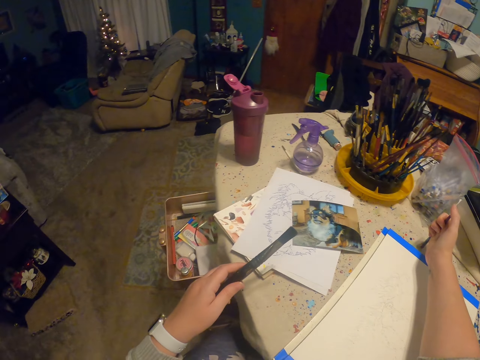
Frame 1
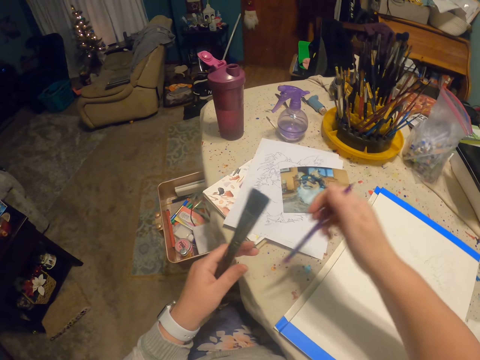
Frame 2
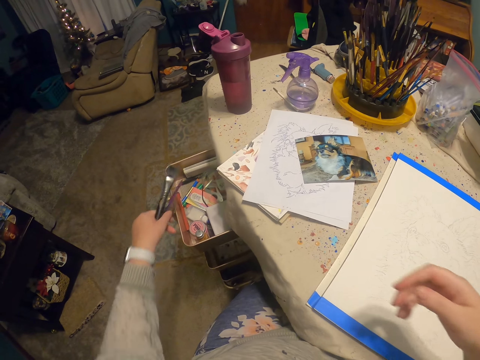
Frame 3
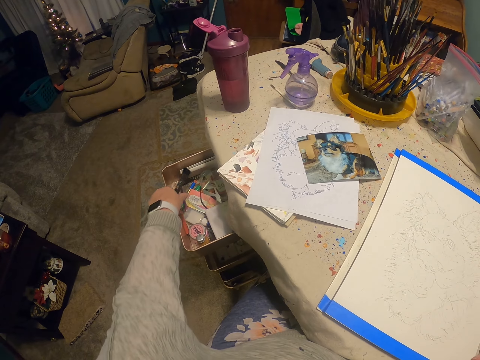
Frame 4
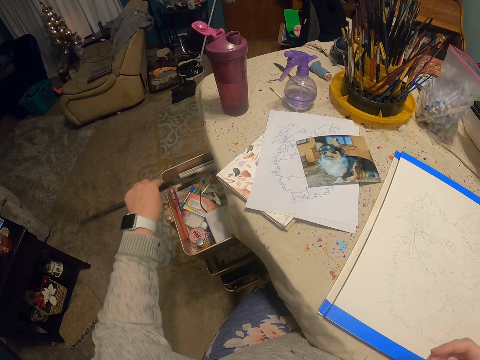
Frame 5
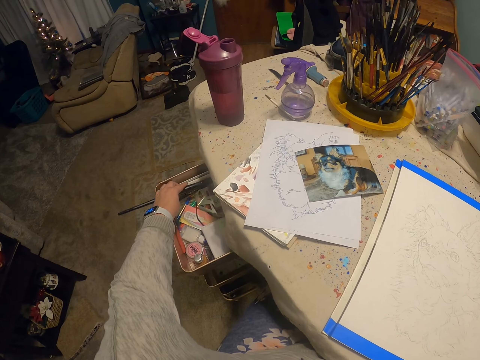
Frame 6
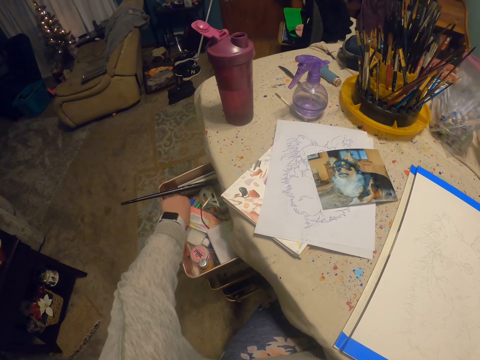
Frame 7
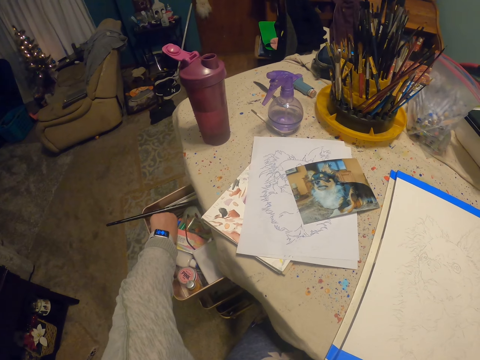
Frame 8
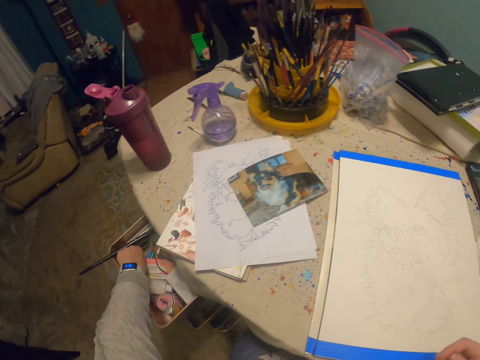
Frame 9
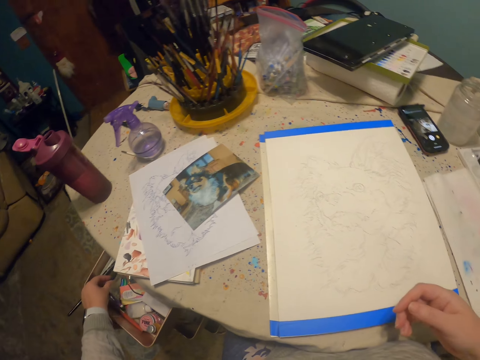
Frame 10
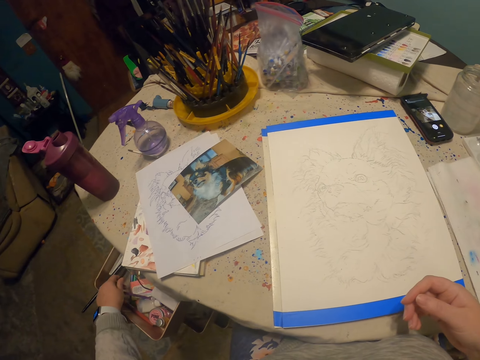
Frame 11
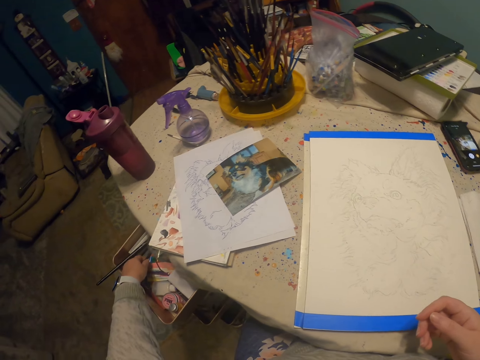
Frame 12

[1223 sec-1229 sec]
The camera wearer holds up a paint pen on a table. They switch the paint pen to the other hand. They put down the paint pen in a drawer. They put down the paint pen in the drawer again. They put down a brush.

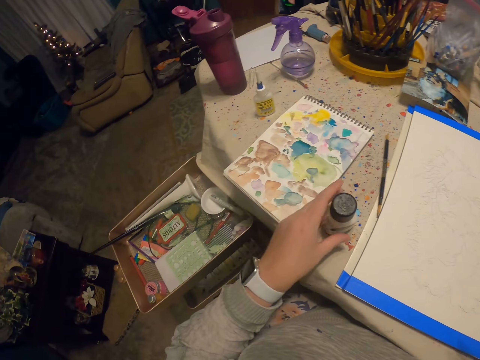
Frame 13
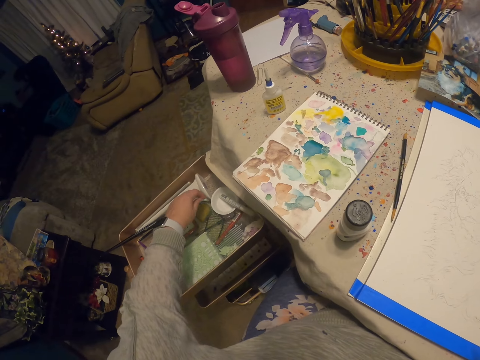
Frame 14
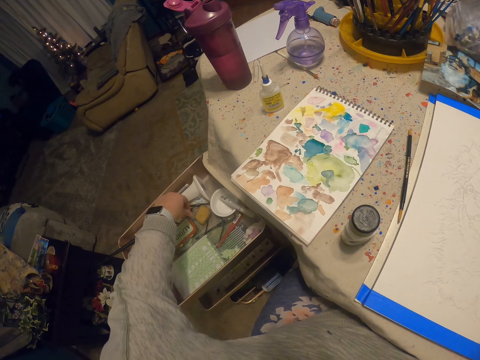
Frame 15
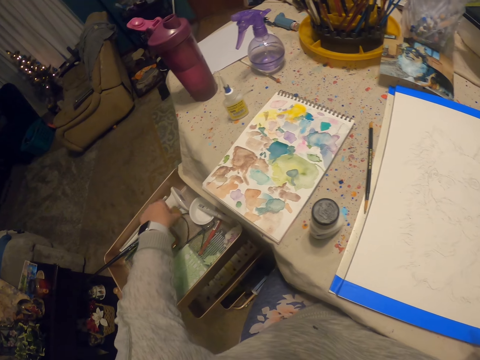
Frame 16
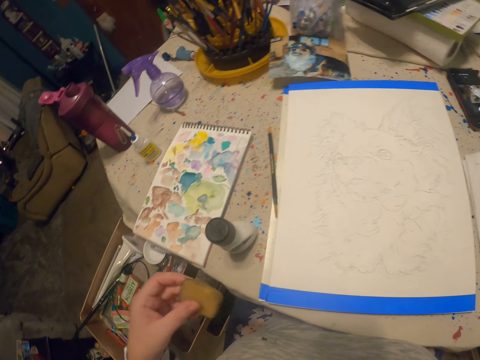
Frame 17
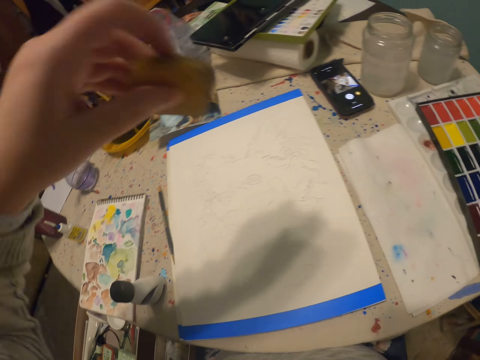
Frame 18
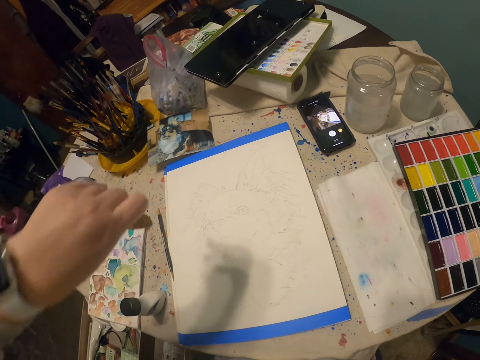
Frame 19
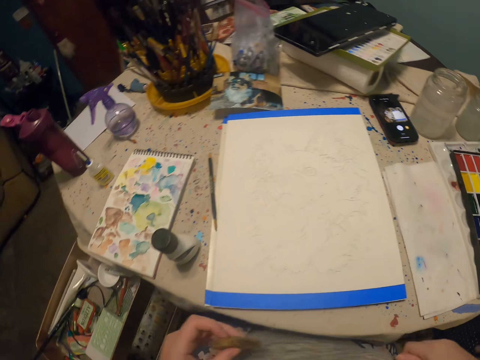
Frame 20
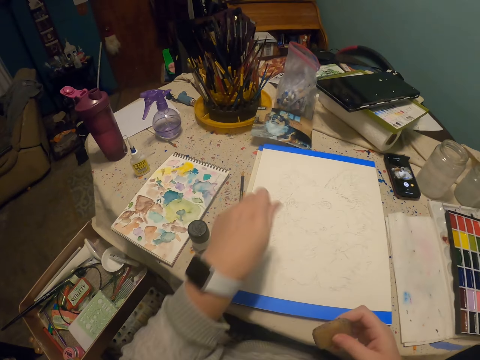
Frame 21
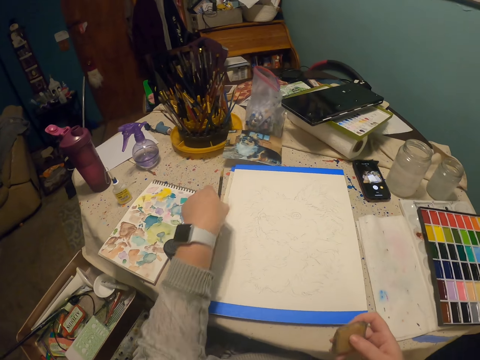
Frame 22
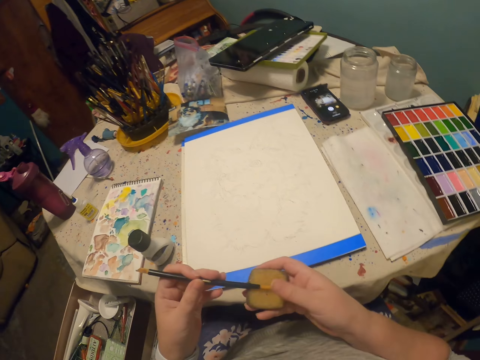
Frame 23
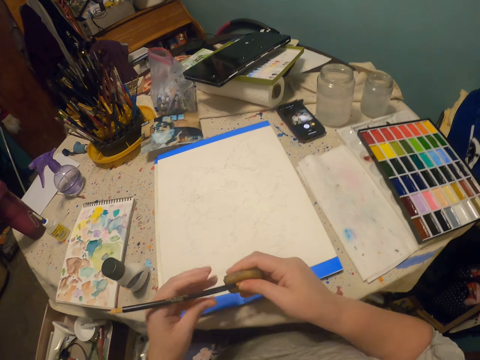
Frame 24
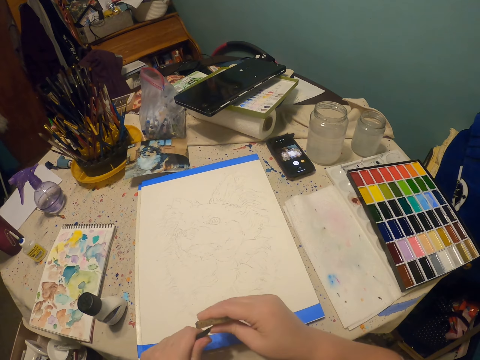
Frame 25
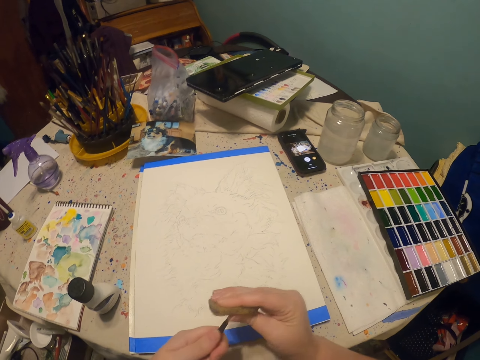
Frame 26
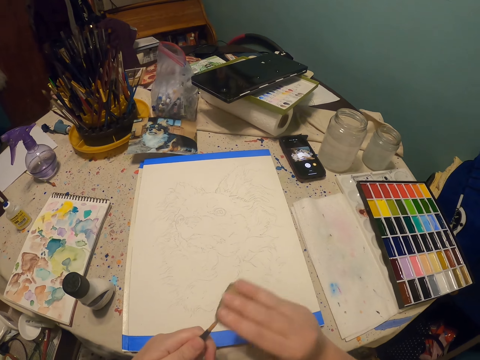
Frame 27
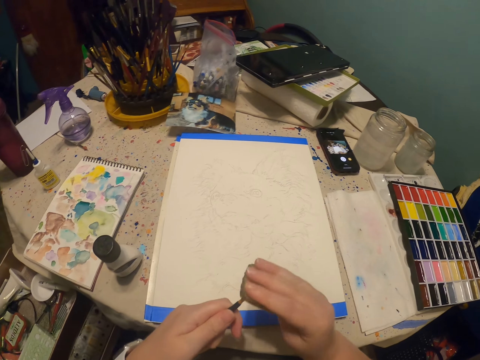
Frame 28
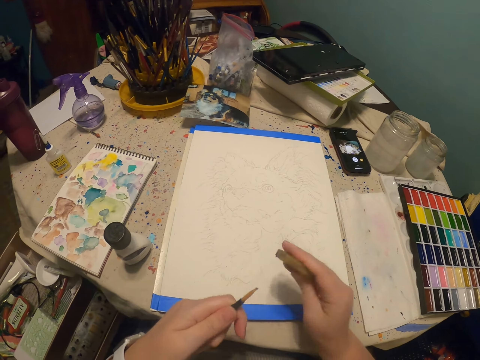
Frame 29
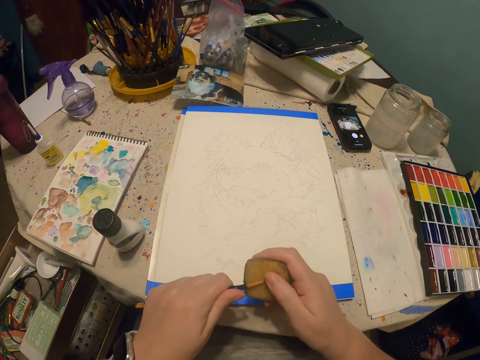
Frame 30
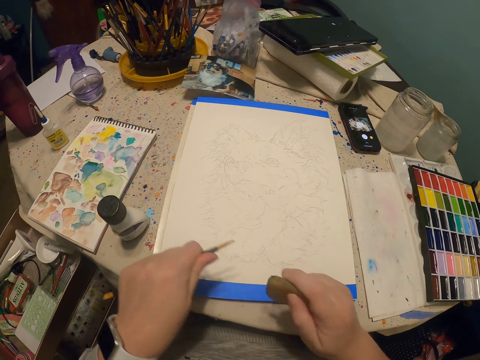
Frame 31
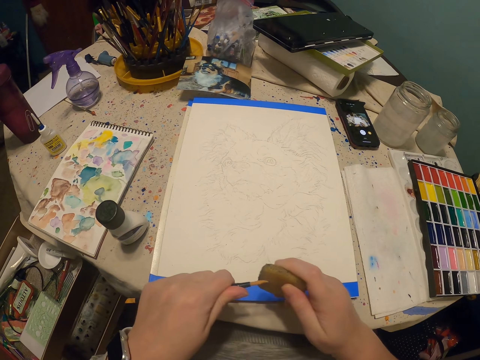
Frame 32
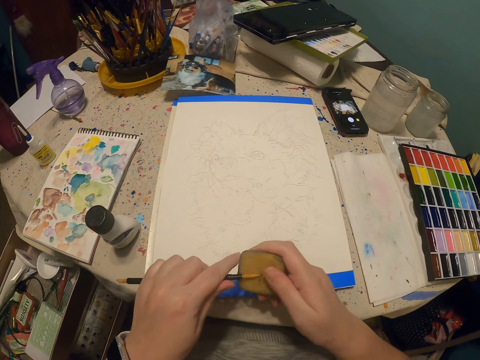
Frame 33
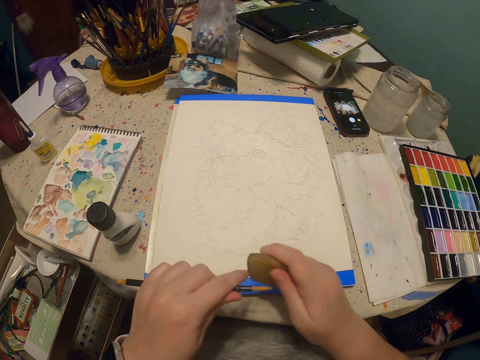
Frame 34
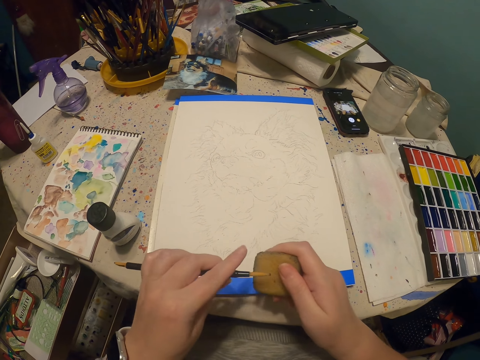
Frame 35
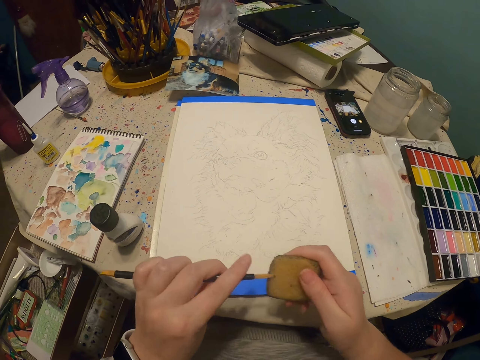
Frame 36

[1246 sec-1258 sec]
The camera wearer puts down a paint bottle on a table. They pick up something in a drawer. They switch the object to the other hand. They pick up a pen or pencil from the table. They clean the pen. They sharpen the pencil.

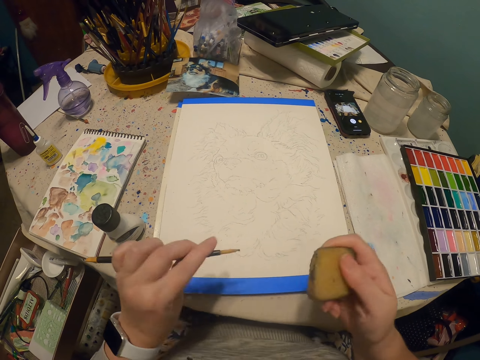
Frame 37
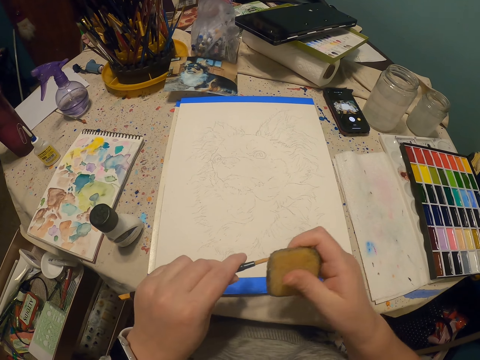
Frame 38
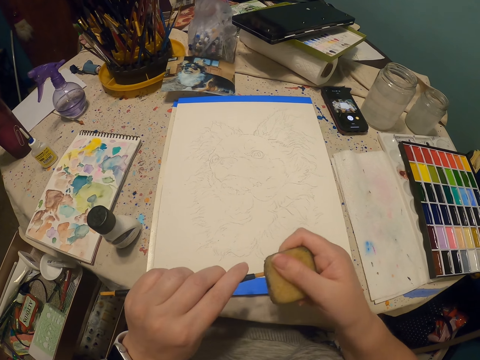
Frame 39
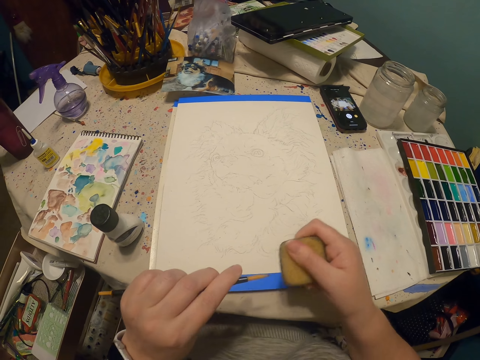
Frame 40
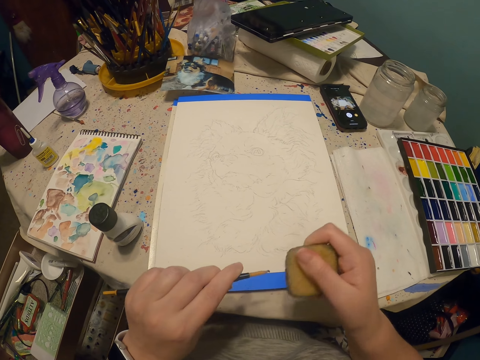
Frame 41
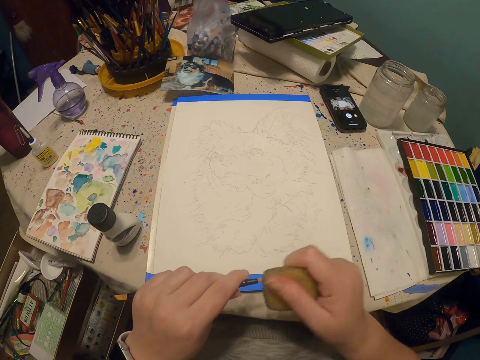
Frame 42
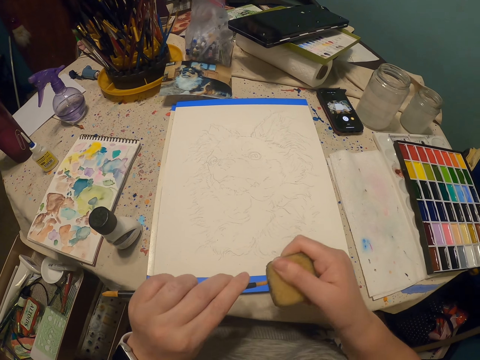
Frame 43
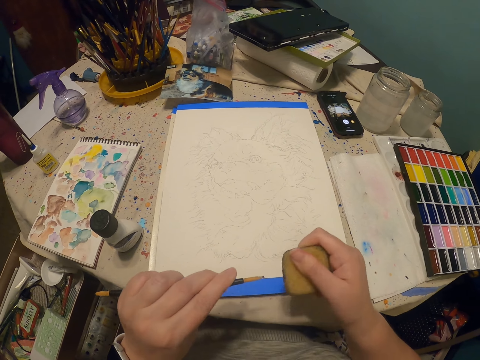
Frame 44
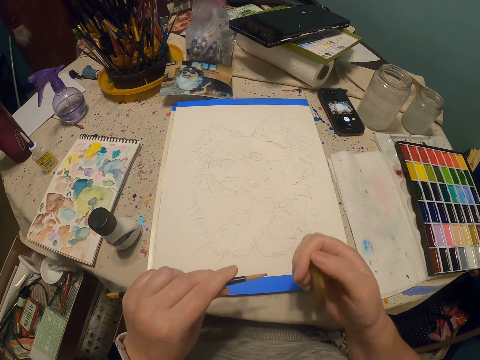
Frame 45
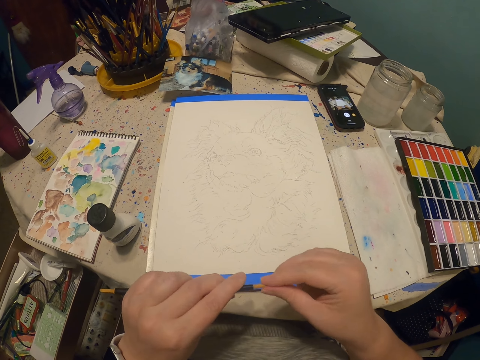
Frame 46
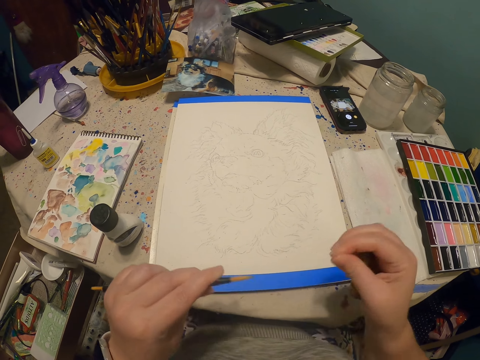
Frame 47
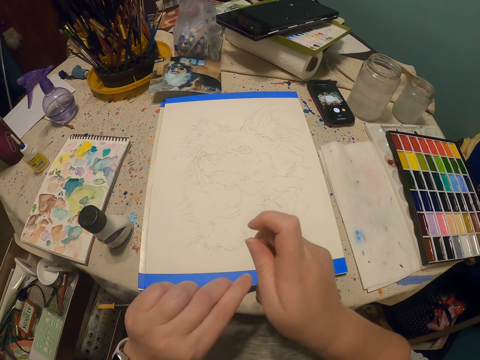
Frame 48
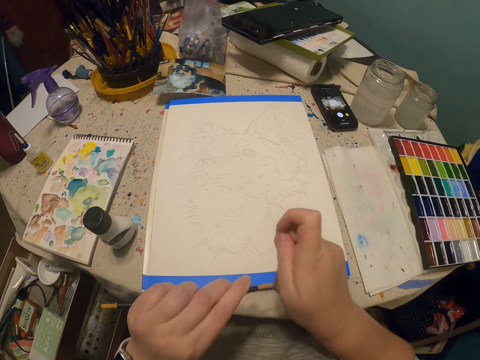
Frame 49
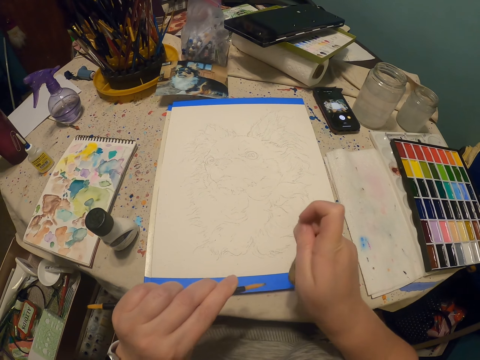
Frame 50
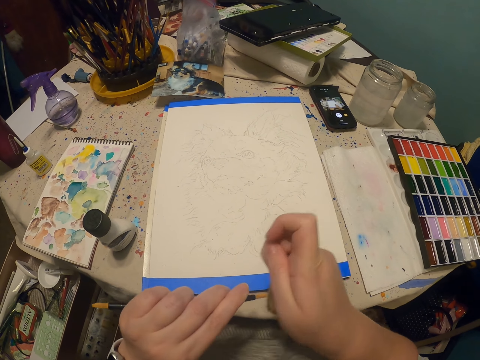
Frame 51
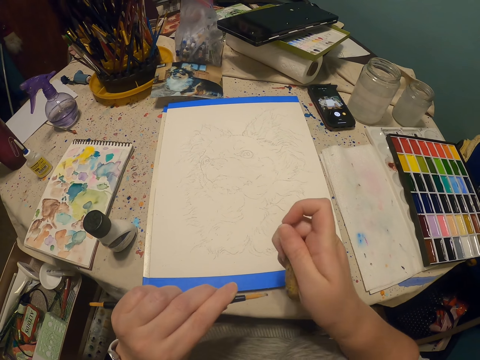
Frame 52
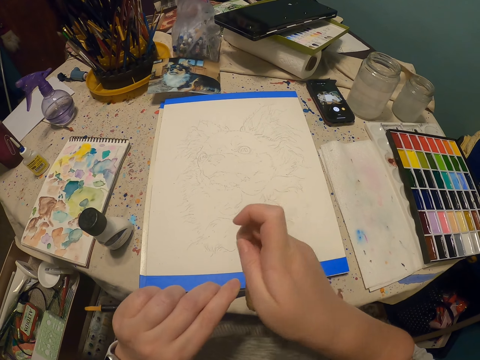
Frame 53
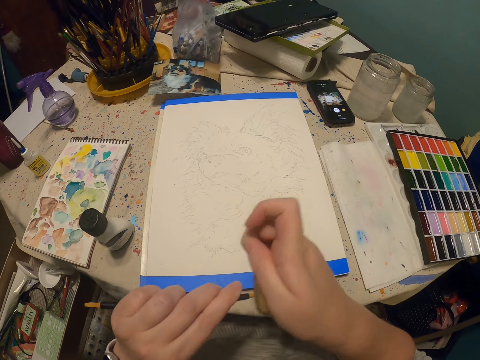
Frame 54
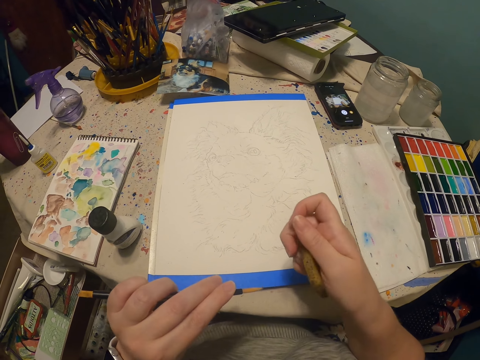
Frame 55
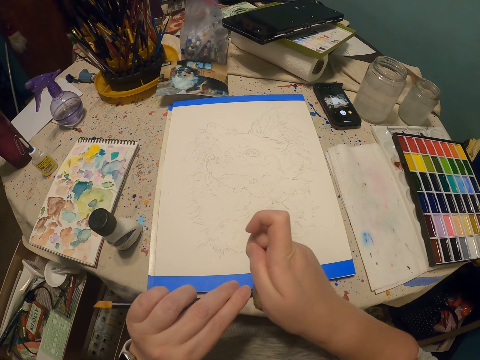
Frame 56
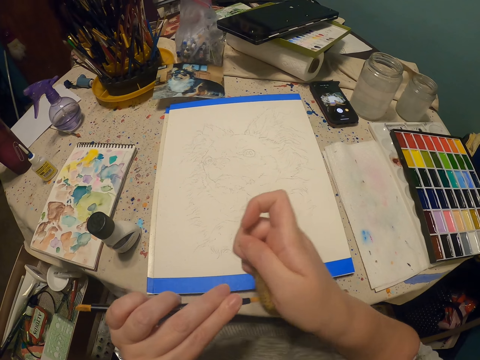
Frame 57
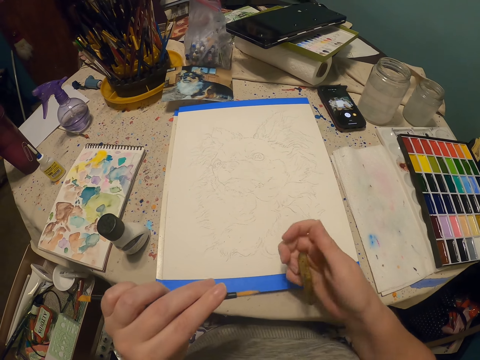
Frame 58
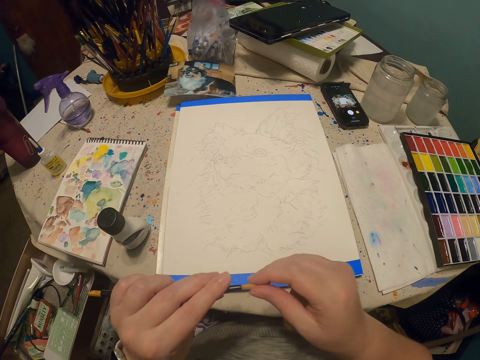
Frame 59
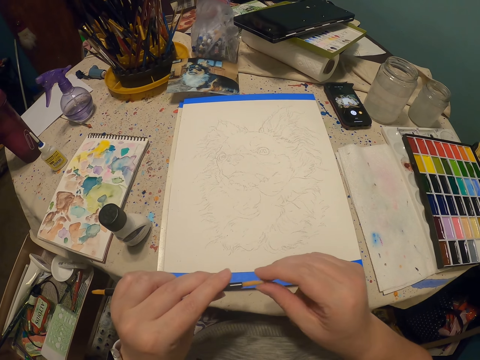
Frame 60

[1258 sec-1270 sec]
The camera wearer wipes a pencil with a hand. They sharpen the pencil.
